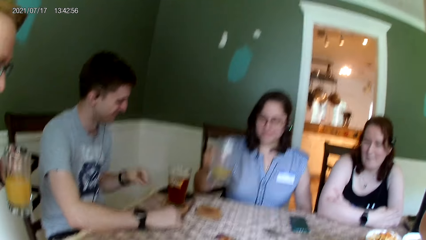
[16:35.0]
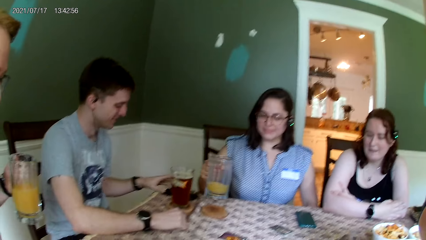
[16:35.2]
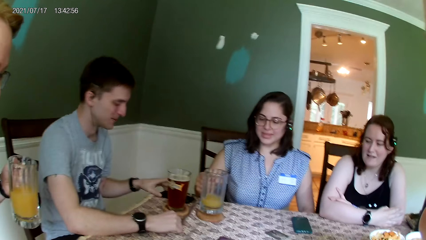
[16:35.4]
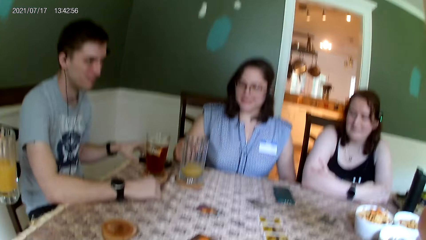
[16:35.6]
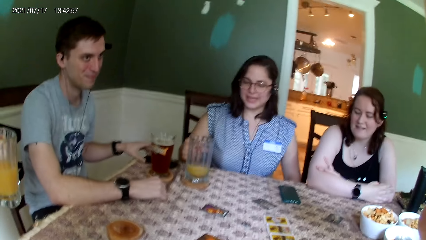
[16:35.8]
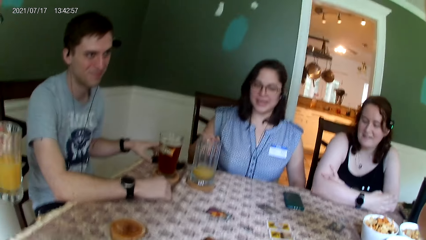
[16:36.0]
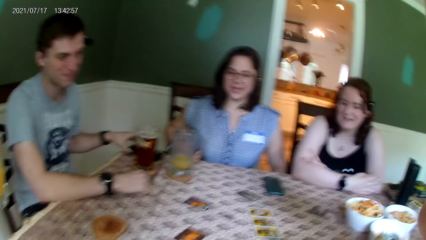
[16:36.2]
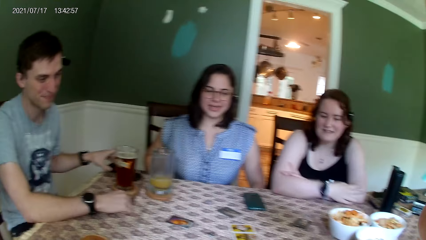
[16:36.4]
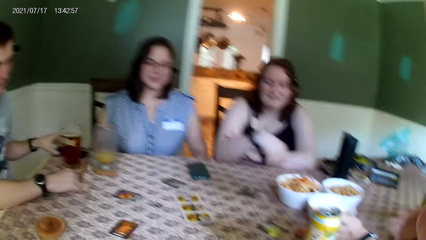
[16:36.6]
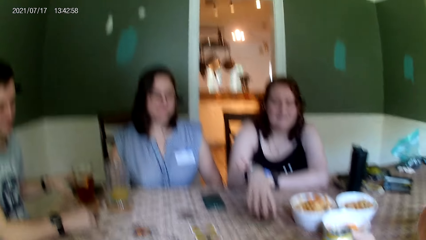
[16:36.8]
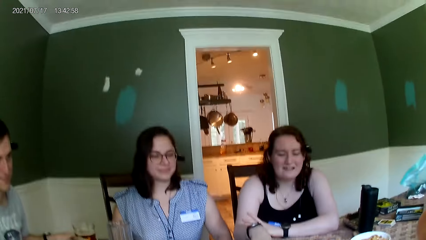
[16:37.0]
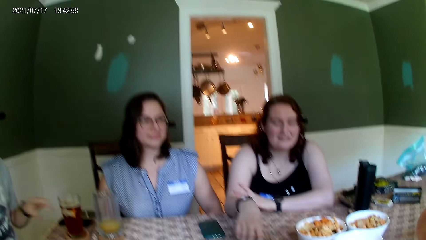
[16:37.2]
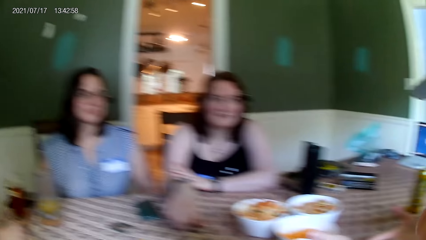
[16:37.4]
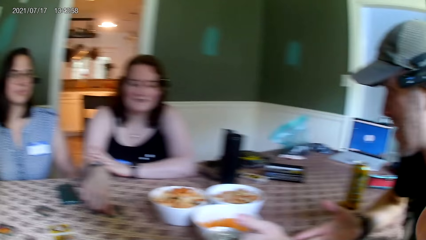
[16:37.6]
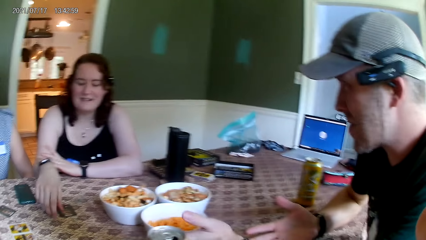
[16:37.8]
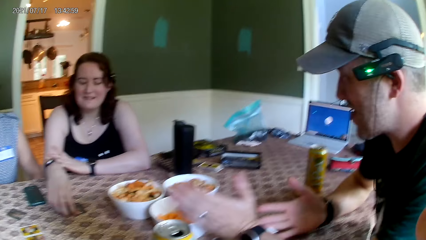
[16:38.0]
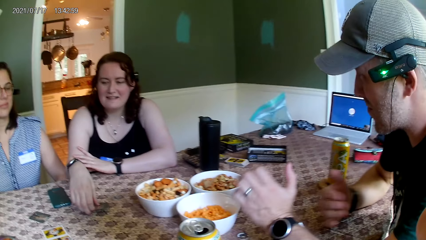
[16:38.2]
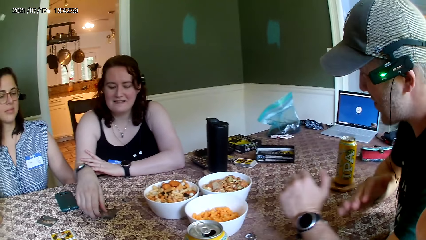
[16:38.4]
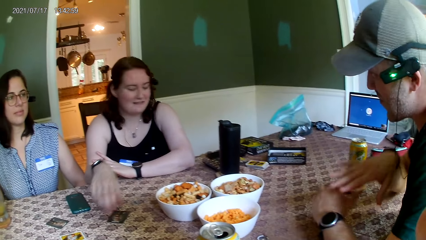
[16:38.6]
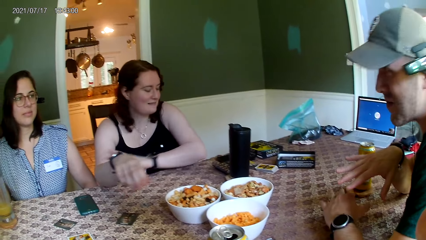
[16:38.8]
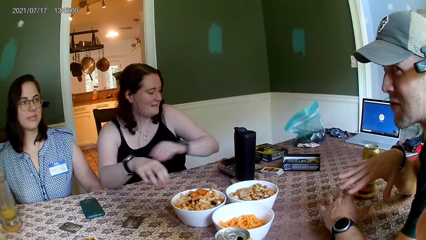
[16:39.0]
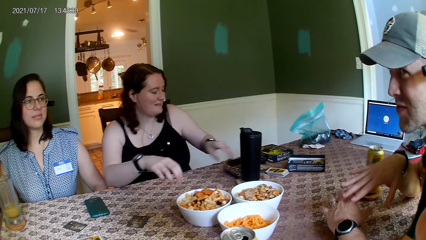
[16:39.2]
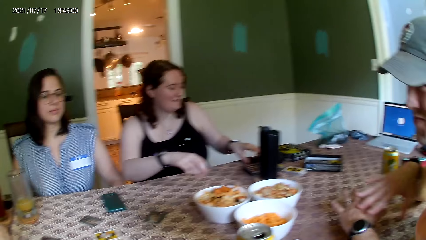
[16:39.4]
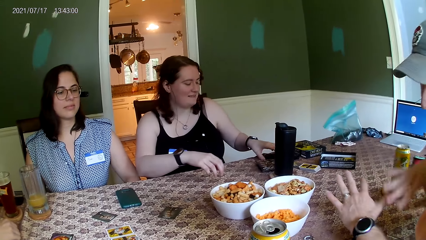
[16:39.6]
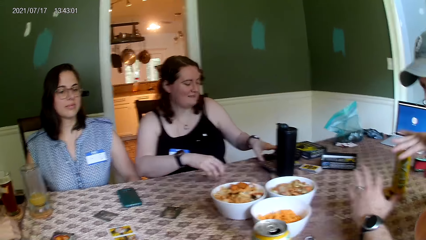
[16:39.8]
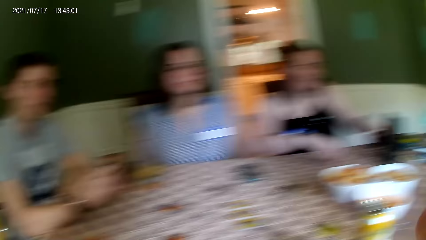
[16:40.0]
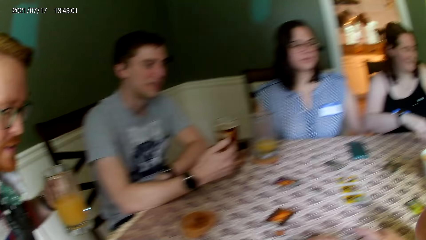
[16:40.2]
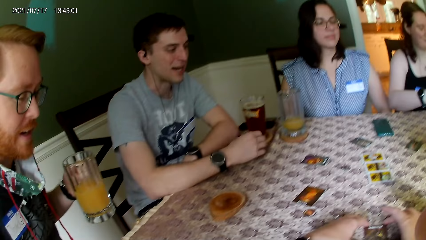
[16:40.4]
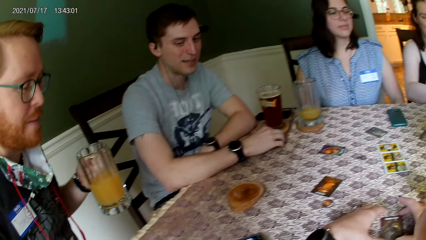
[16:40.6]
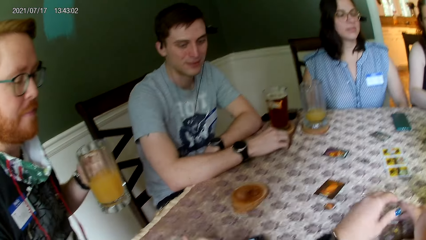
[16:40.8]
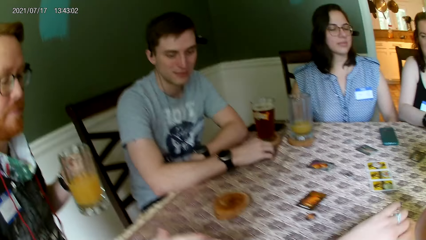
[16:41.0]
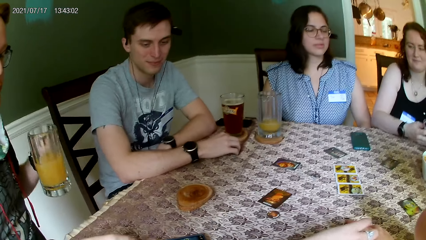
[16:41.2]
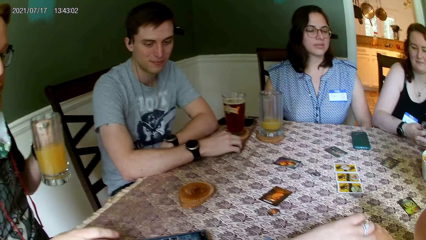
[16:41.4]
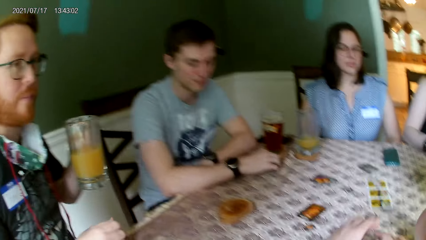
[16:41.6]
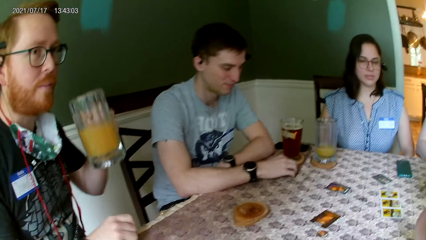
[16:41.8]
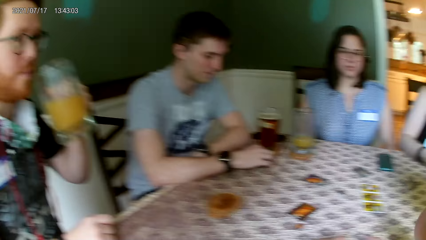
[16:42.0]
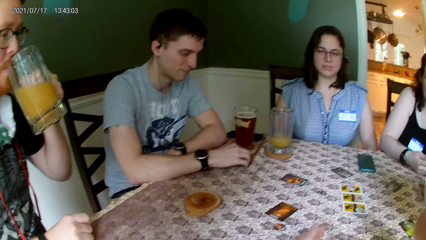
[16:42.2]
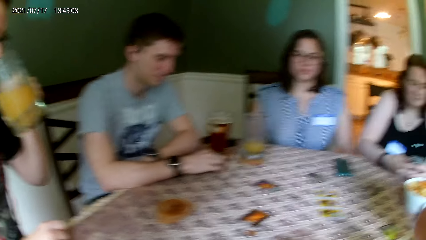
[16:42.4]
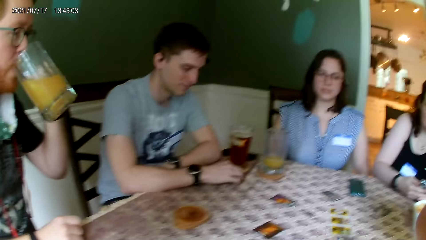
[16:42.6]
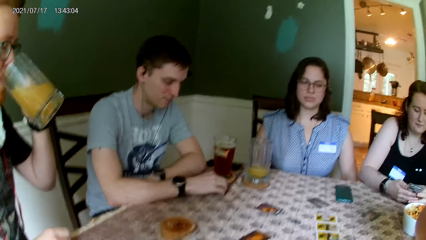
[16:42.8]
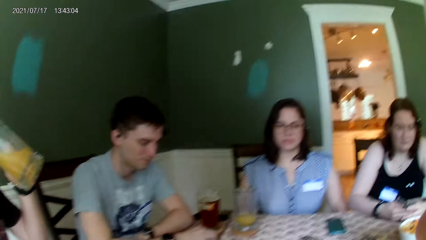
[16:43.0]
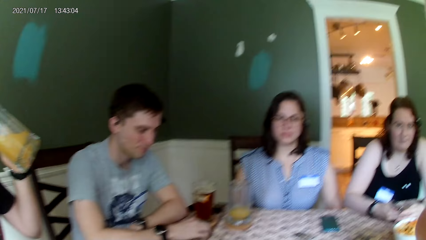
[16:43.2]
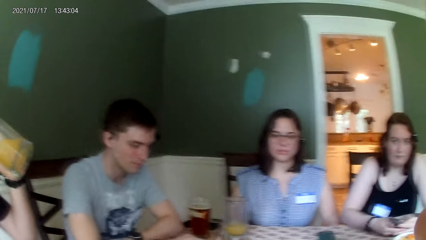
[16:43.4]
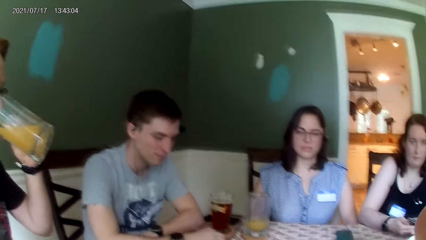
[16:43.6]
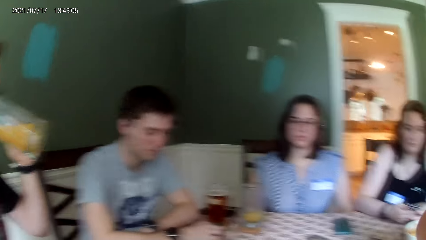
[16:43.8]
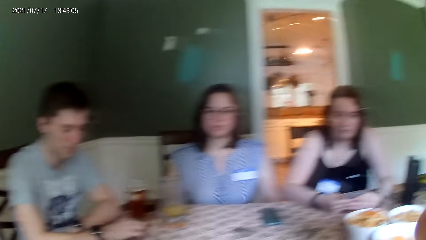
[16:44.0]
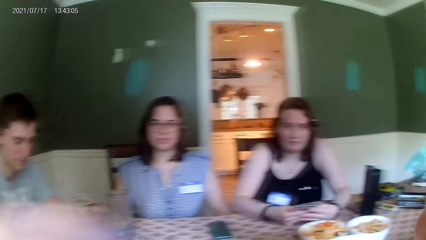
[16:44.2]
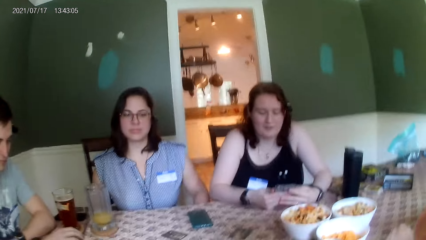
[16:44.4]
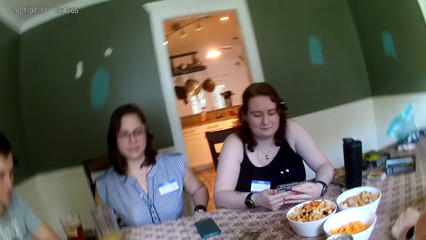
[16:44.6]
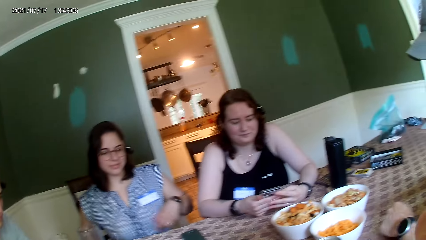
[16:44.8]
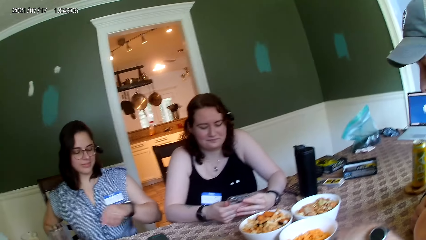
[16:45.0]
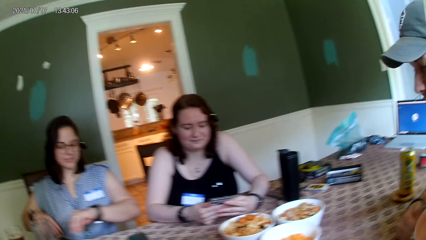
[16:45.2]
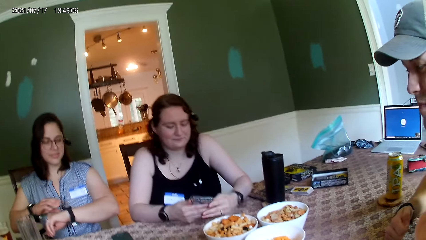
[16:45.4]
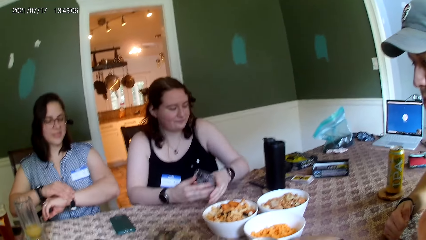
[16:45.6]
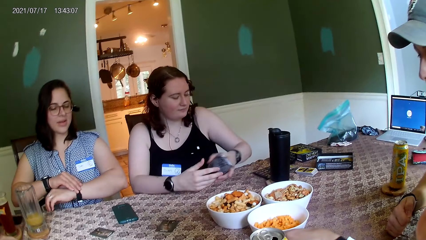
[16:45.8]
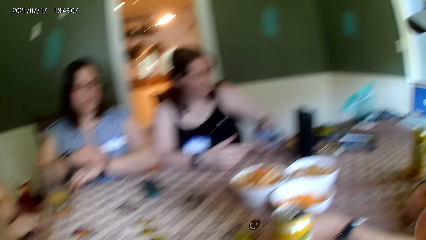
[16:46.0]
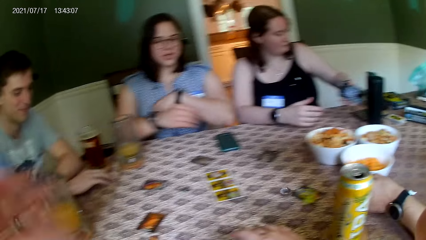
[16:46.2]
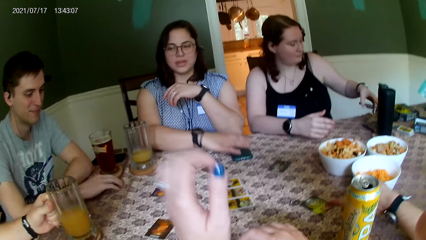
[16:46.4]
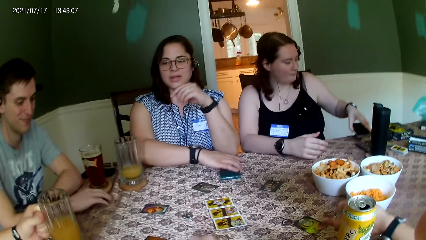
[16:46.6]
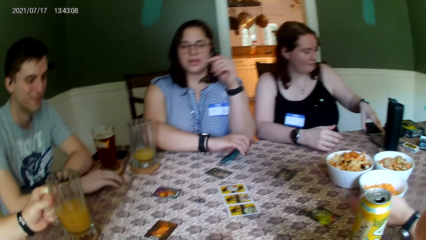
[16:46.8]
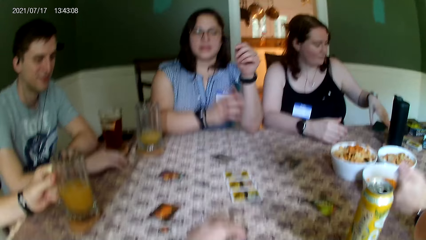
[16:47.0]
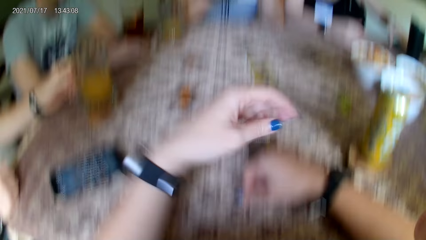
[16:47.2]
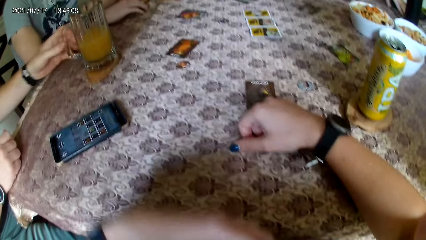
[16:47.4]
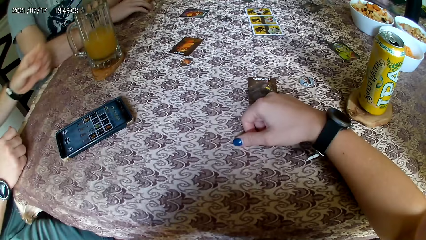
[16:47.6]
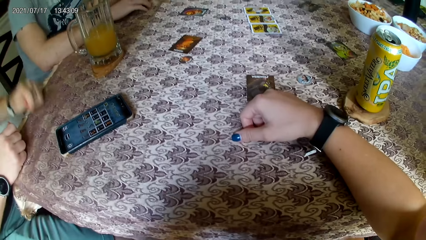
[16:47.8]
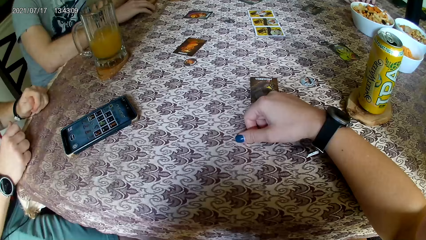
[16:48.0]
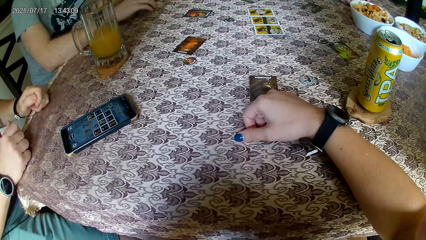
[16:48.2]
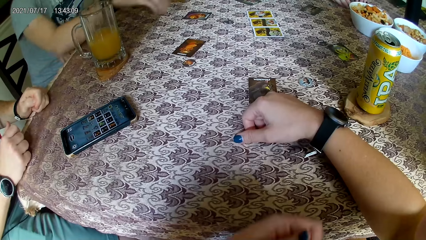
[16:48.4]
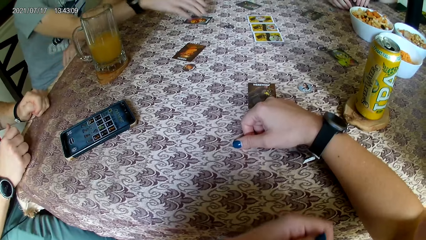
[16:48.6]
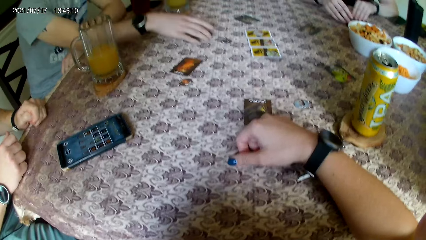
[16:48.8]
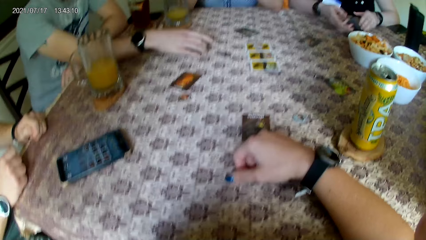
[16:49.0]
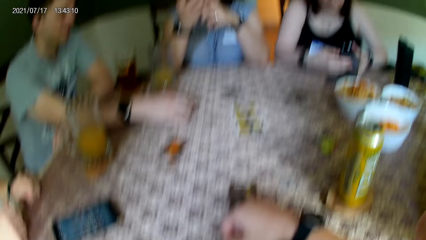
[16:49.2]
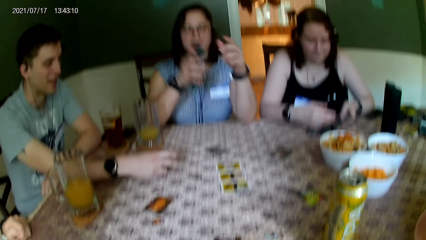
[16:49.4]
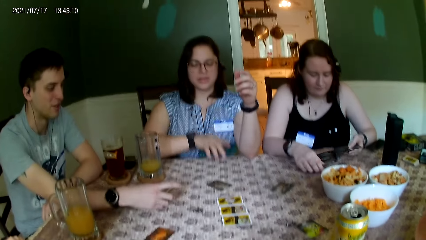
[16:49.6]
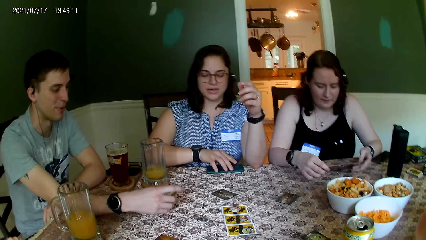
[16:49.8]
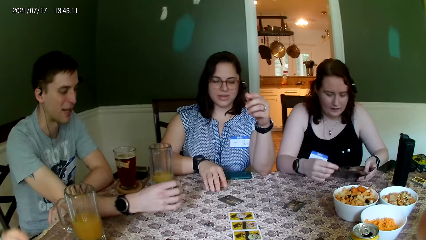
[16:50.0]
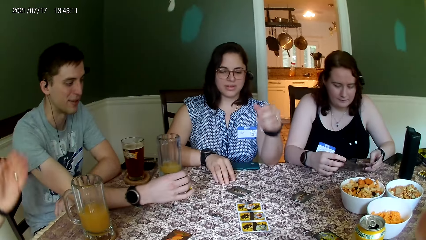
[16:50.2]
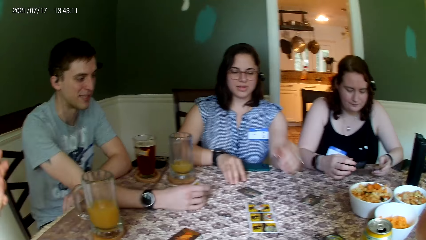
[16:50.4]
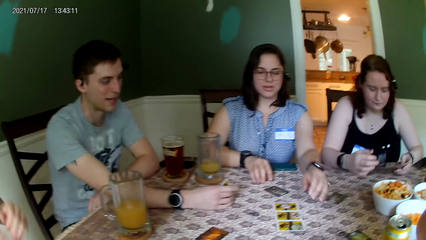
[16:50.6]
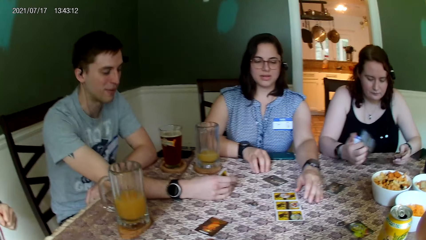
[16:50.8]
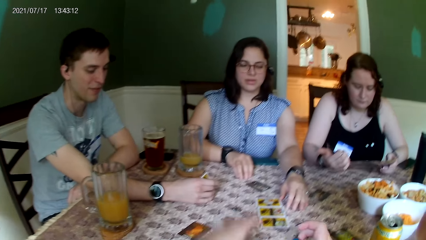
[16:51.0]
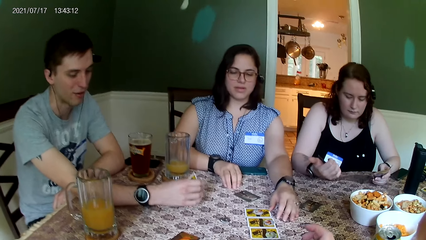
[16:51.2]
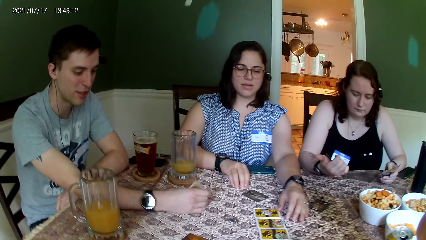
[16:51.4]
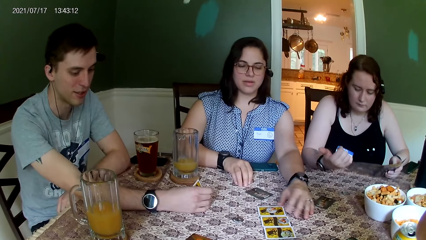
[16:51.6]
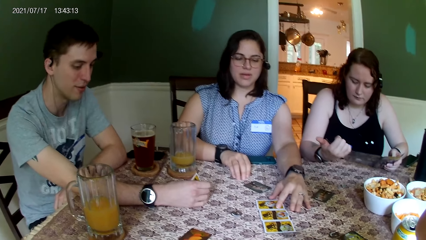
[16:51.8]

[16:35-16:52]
A woman places the cup in her right hand on the coaster on the table. Another woman moves a card on the table with her right hand and touches a paper on the table with her left hand. The camera wearer holds a card on the table. A man drinks from the glass cup in his left hand. The other woman operates a phone with both her hands. The other woman places the phone in her left hand on the table. The first woman picks the phone from the table with her right hand. The camera wearer places her right hand on a card on the table. Another man picks a card from the table with his right hand. The first woman places the phone in her right hand on the table. The other woman holds the paper on the table with both her hands.
